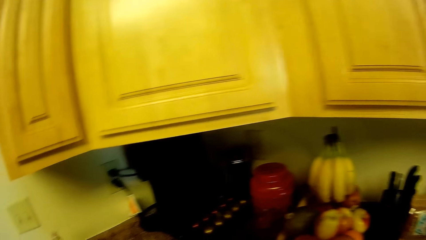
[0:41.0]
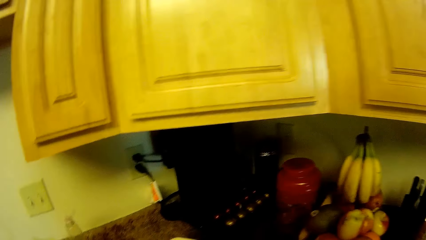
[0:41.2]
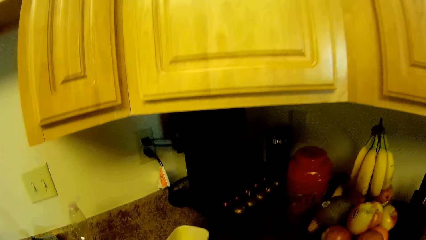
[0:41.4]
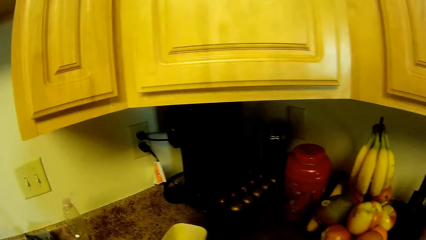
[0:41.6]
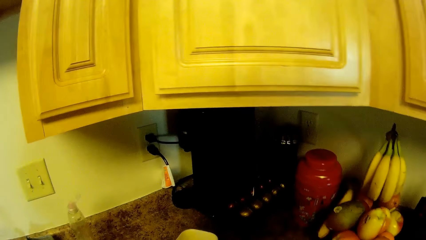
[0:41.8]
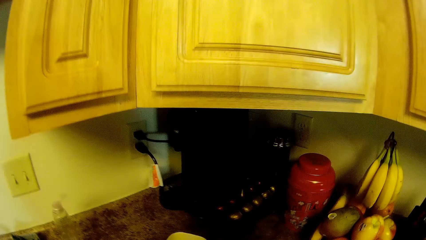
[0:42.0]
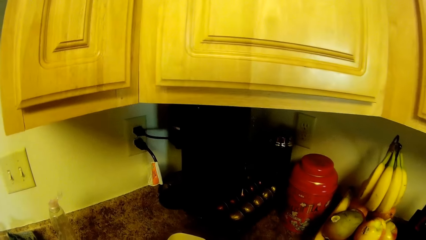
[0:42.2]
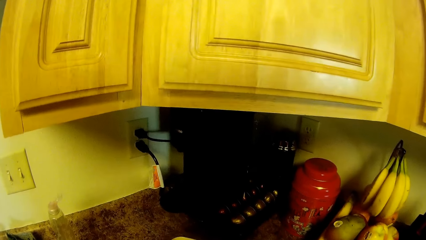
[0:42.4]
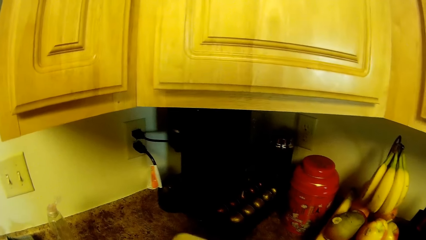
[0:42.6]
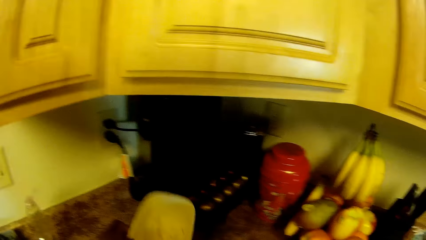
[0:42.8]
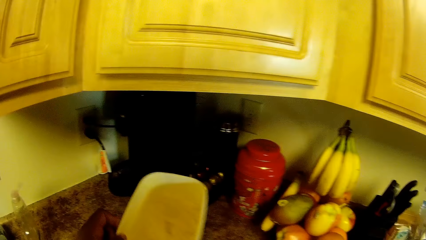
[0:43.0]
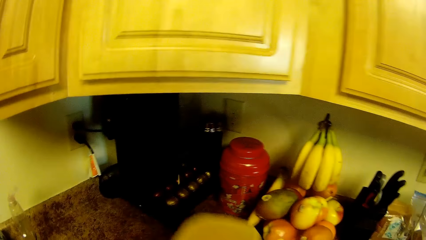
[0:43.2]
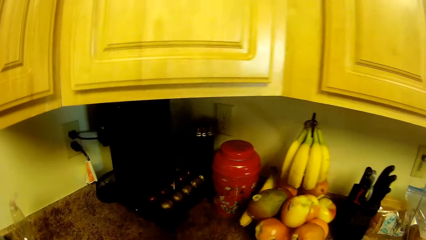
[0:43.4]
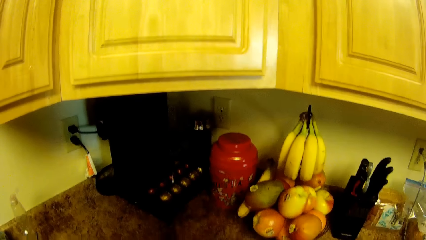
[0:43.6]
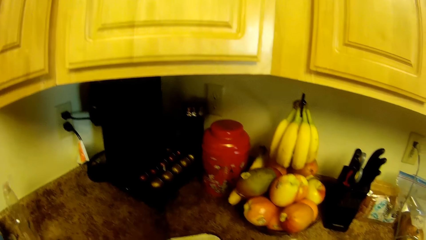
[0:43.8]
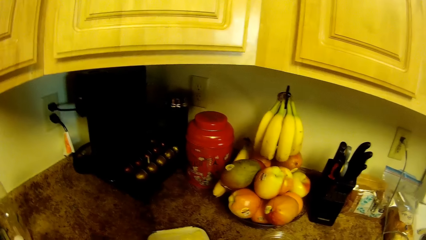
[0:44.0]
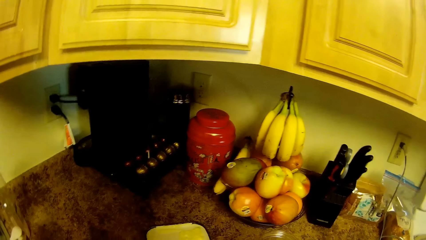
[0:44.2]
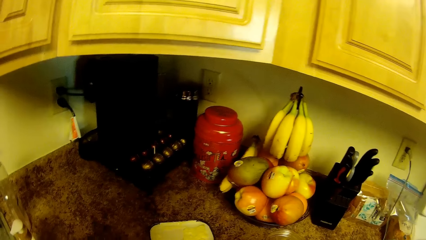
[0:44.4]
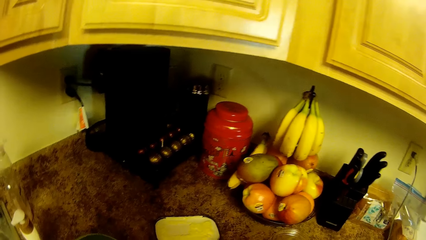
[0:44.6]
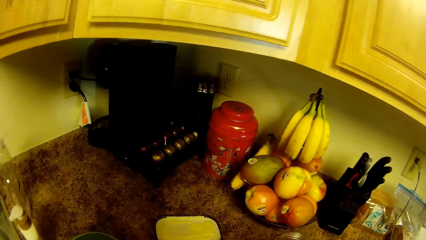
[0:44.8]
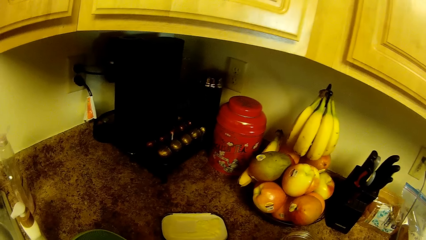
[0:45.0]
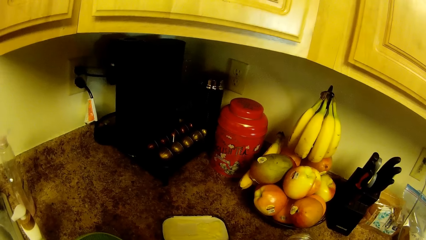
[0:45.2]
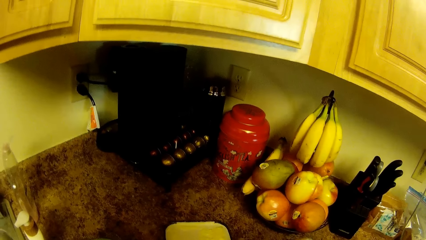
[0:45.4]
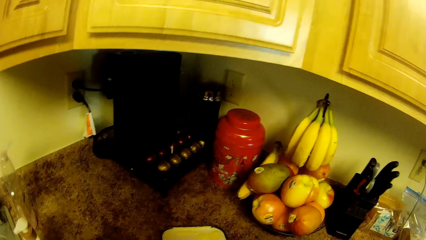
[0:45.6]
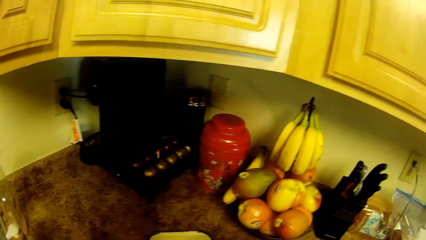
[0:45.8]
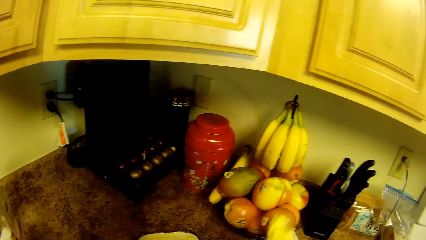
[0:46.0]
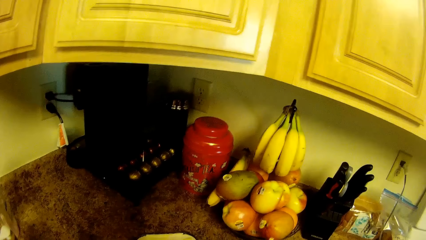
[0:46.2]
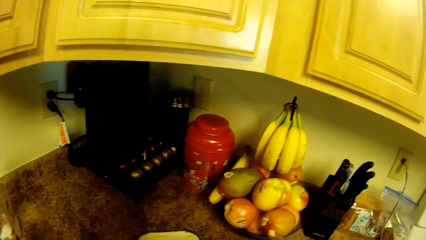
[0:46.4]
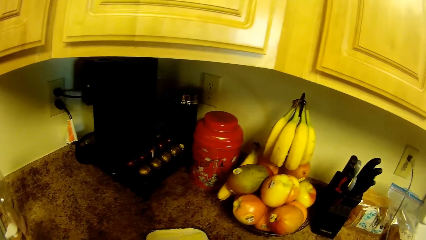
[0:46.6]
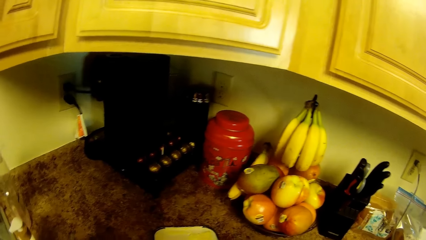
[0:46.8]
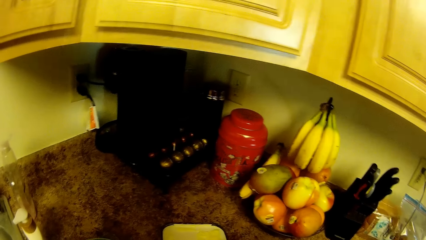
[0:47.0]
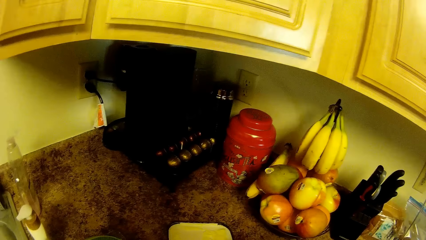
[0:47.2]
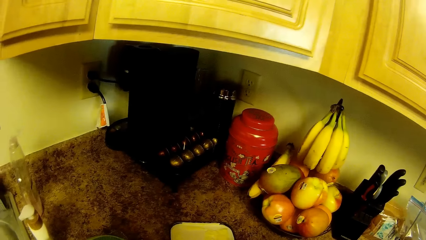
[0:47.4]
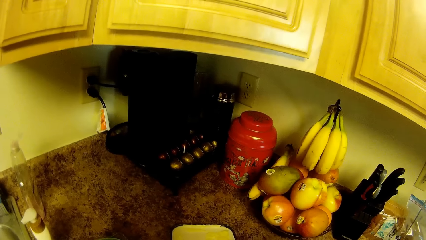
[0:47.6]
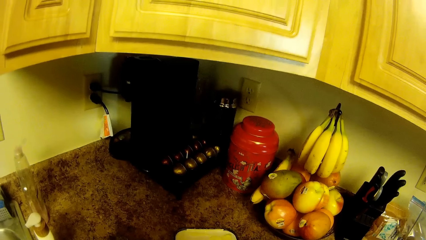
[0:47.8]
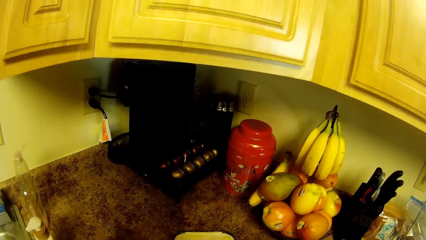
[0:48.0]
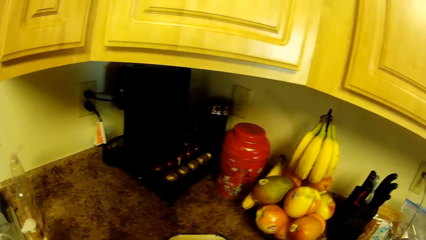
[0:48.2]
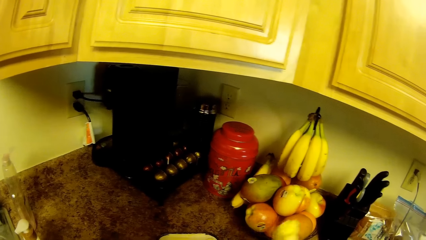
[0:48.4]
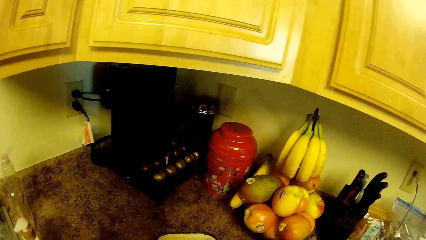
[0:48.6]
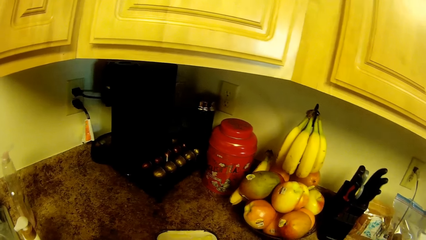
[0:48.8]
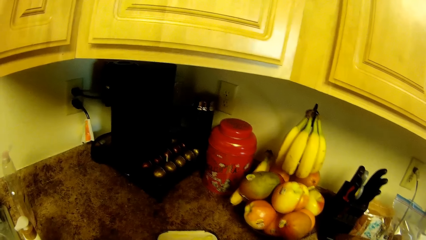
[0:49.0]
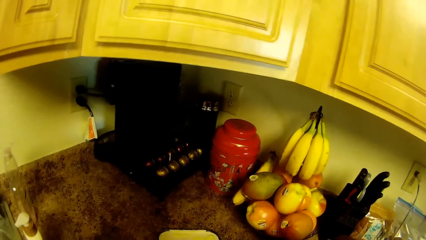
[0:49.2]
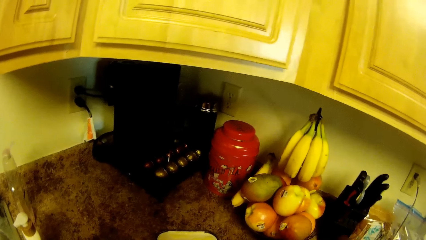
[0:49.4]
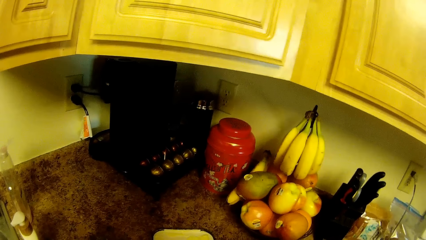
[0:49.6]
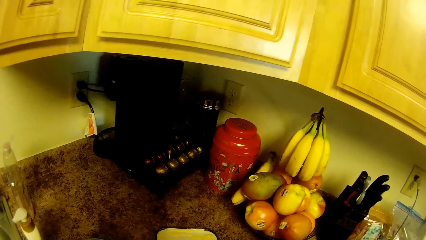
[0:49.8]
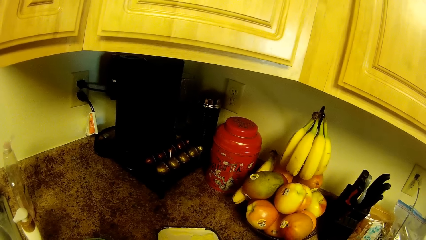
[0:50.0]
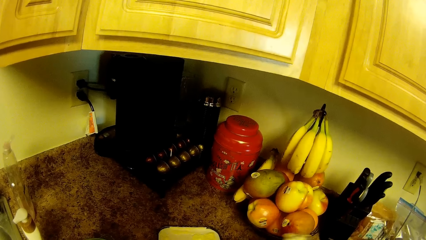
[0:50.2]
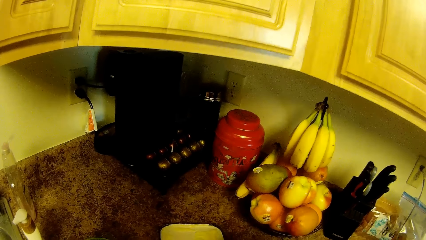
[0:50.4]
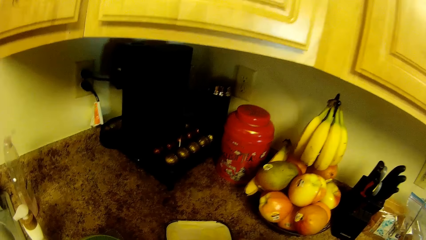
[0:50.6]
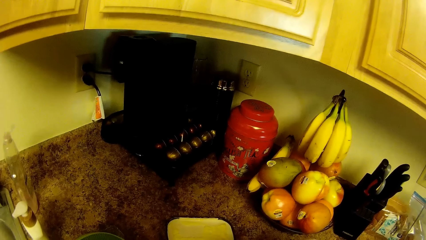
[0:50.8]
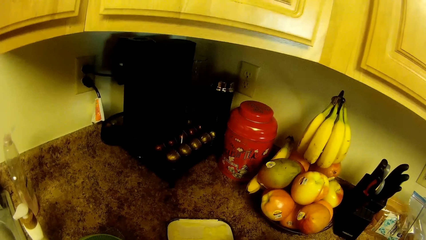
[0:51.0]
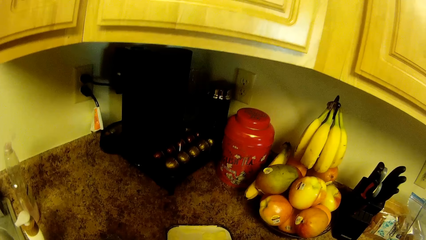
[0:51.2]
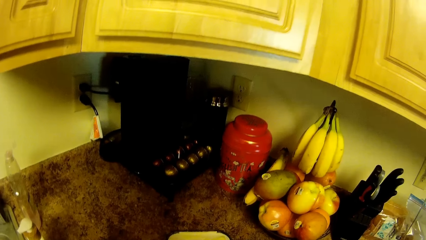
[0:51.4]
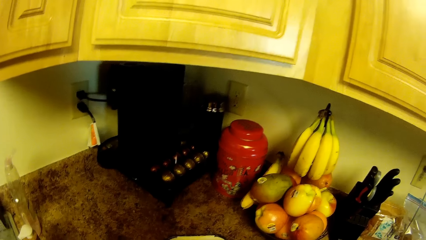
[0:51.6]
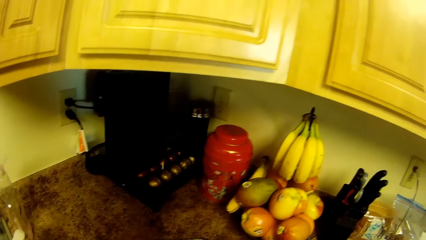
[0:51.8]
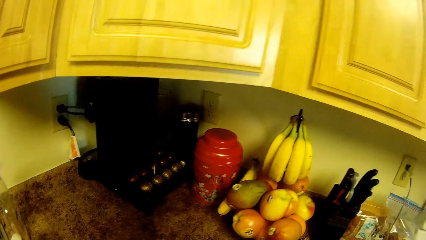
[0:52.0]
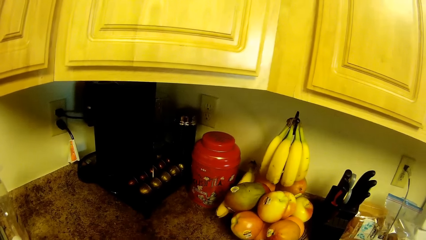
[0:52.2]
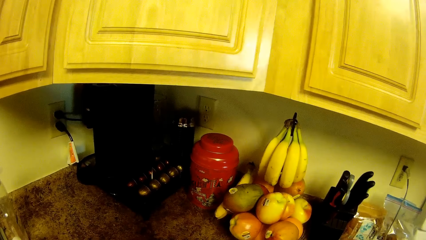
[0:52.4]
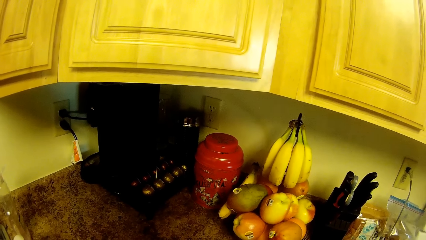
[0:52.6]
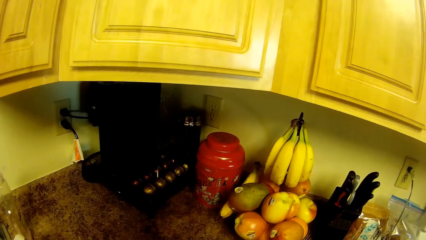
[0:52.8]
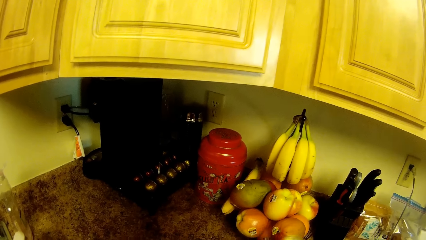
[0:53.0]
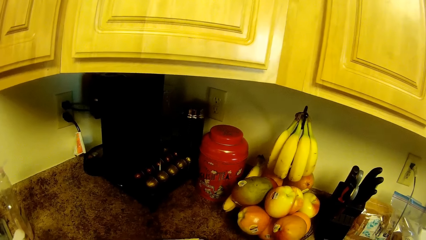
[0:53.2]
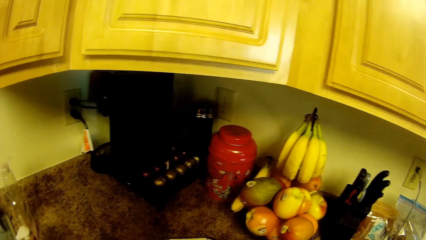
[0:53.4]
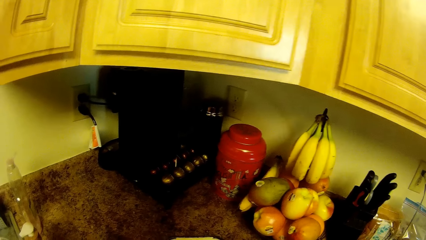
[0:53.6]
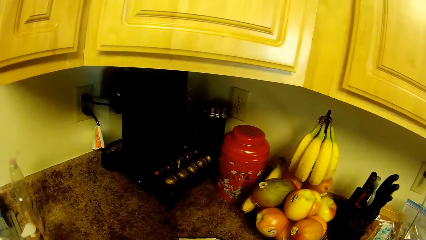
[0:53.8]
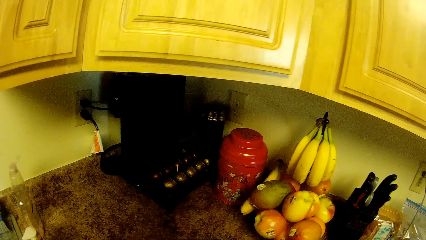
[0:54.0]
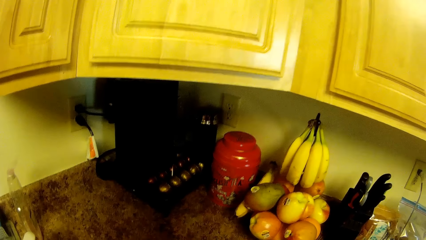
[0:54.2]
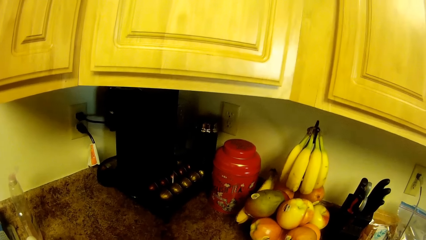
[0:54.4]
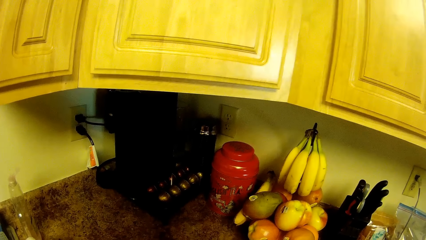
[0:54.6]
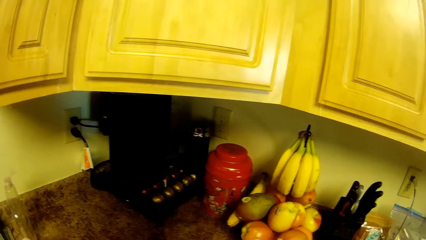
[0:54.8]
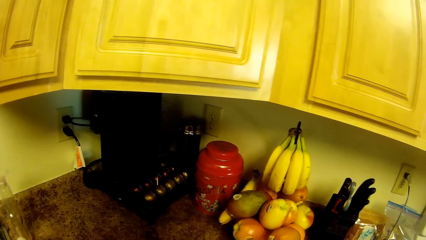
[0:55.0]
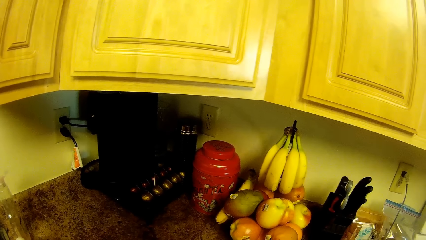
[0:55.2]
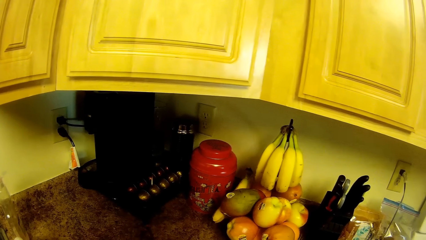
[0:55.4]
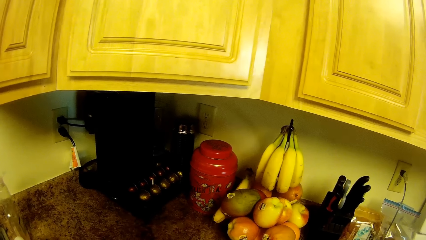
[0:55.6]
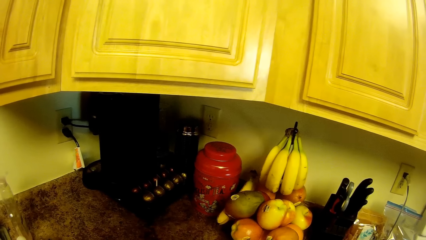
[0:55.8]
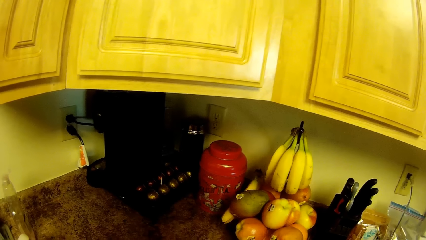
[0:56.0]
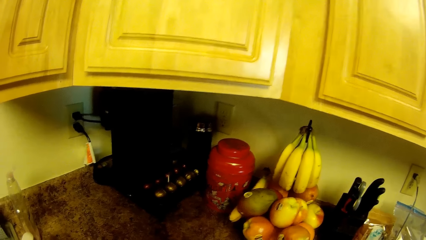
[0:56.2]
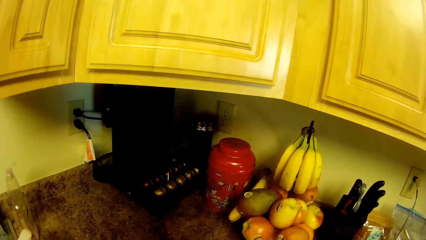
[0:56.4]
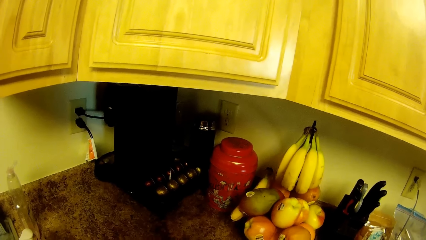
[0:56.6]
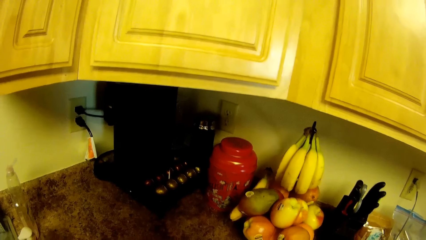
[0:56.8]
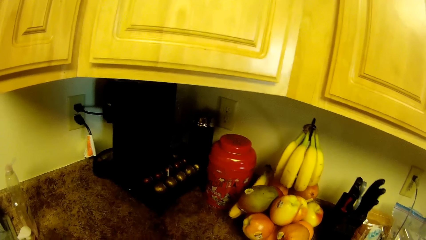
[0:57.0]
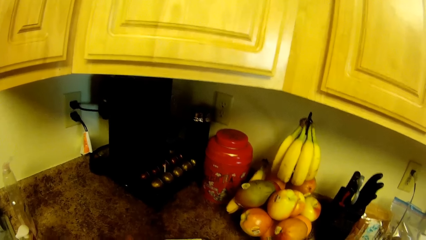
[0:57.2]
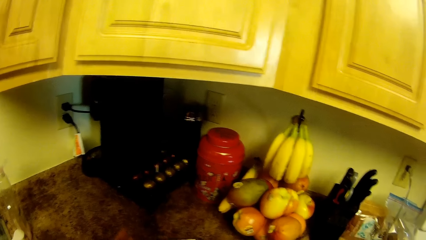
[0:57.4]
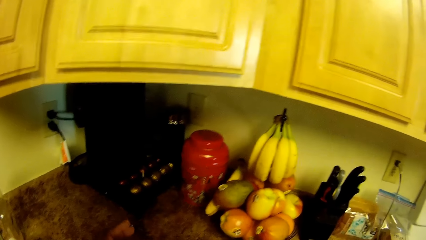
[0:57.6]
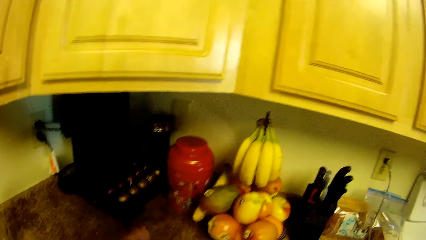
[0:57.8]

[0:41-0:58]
The camera wearer picks up a bowl from the table with her left hand. She holds a tin of margarine.
